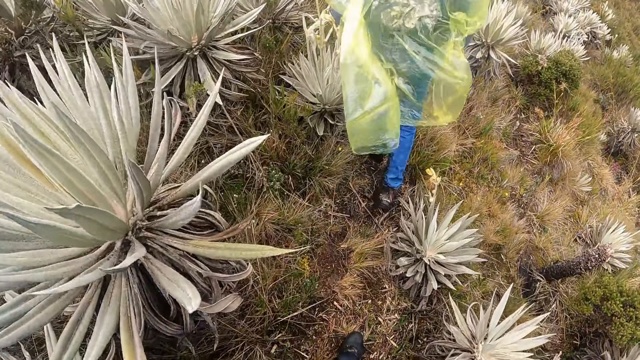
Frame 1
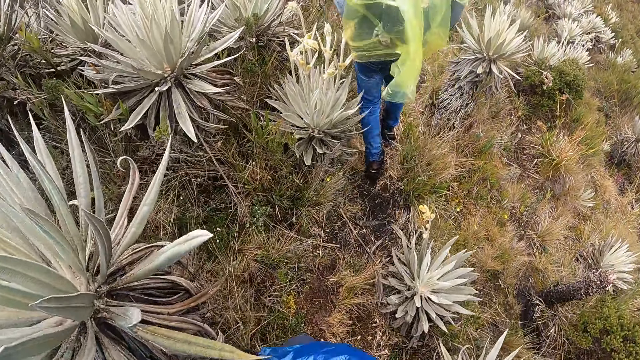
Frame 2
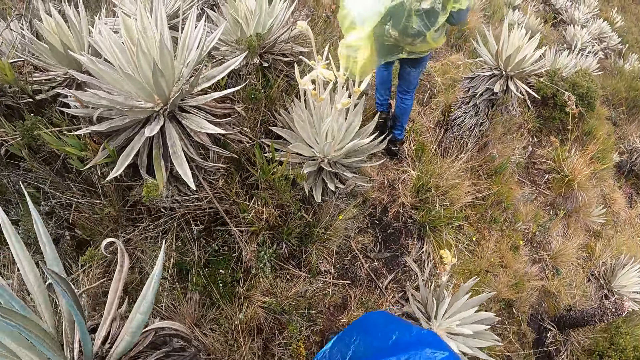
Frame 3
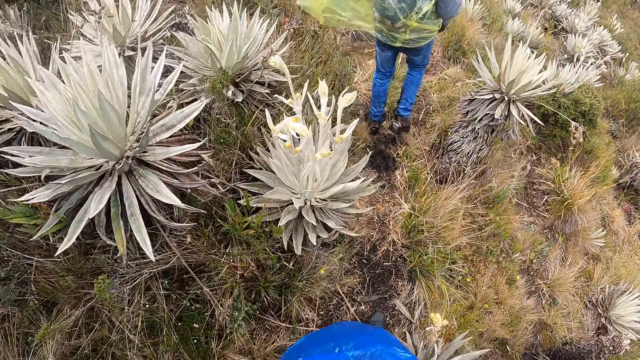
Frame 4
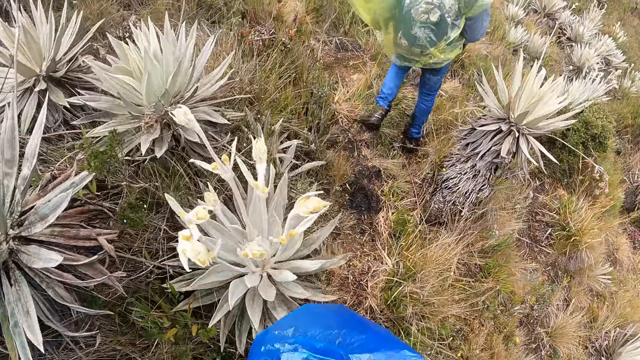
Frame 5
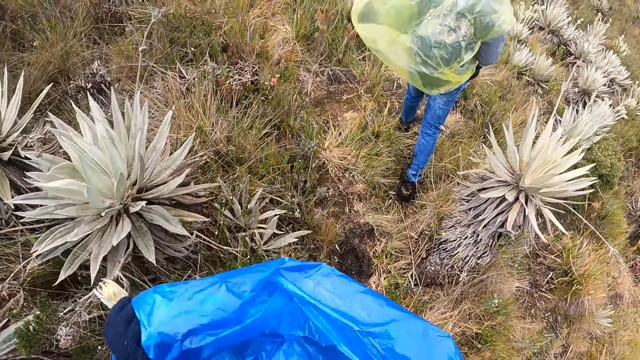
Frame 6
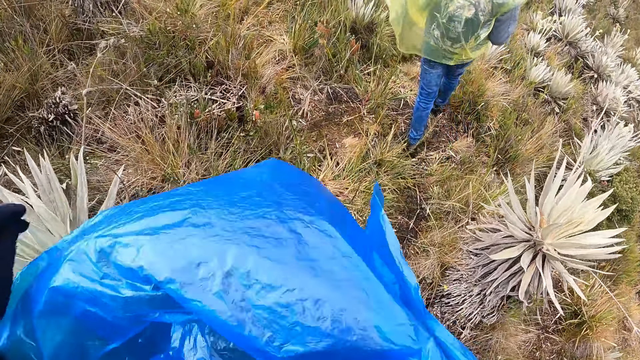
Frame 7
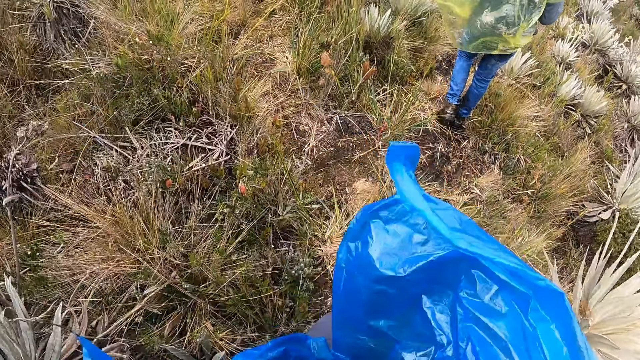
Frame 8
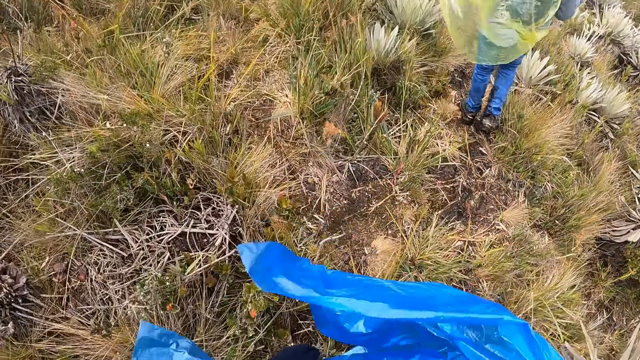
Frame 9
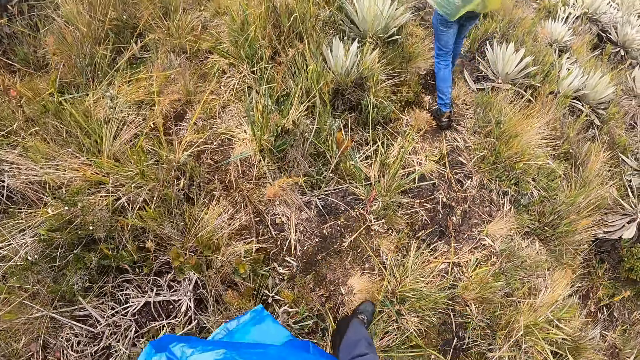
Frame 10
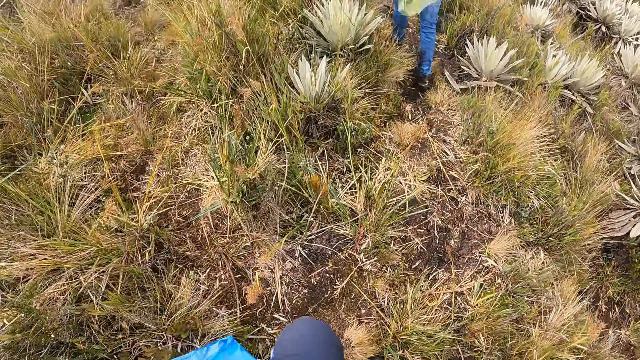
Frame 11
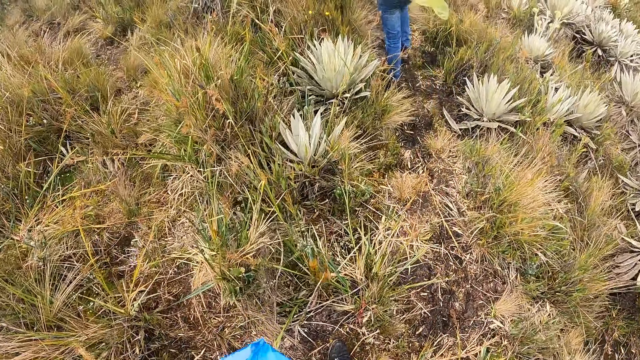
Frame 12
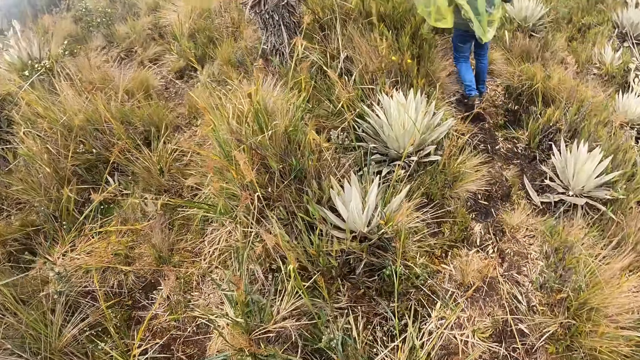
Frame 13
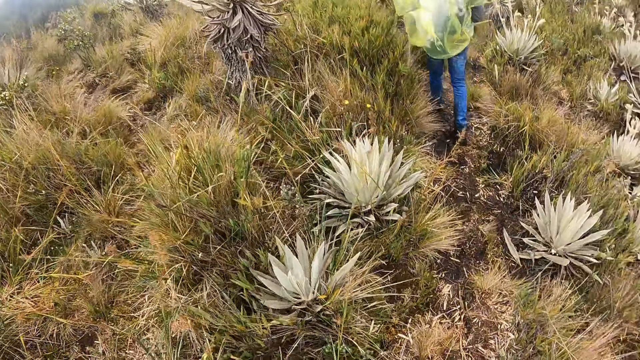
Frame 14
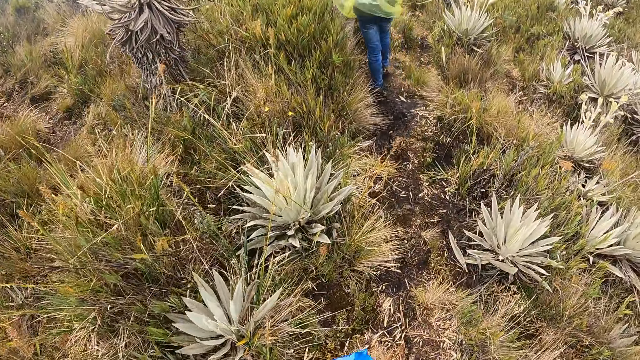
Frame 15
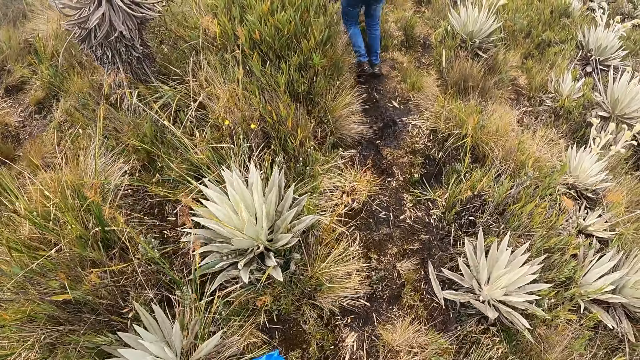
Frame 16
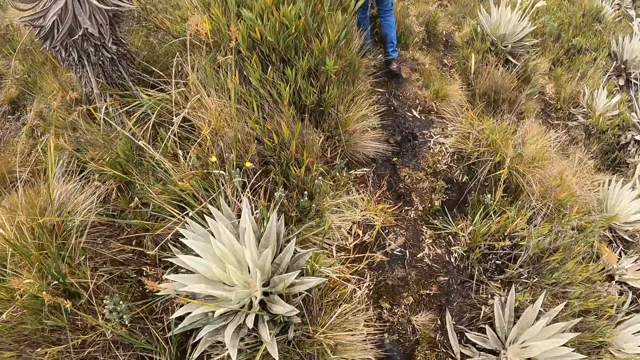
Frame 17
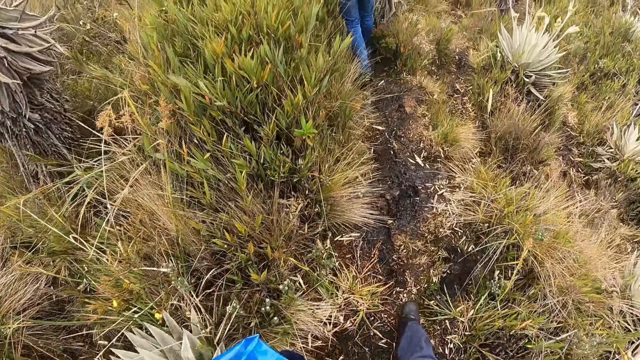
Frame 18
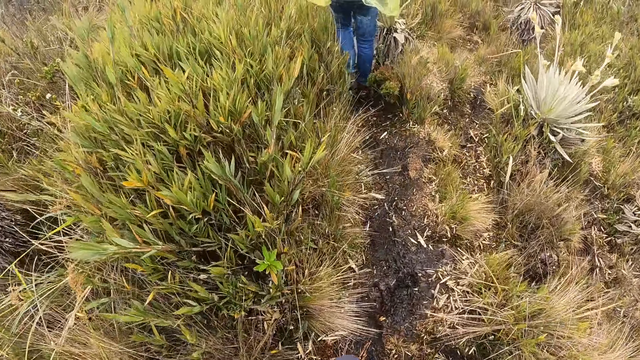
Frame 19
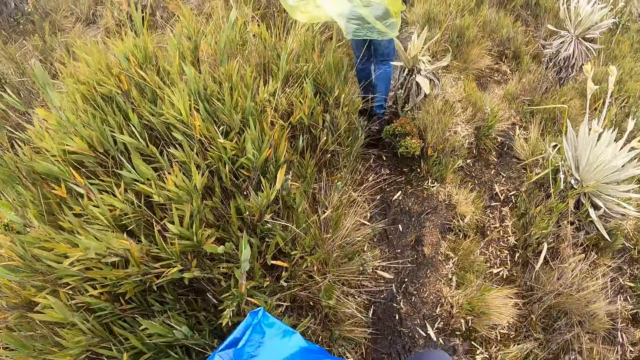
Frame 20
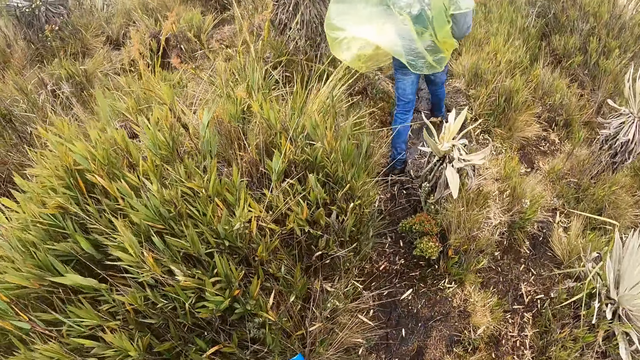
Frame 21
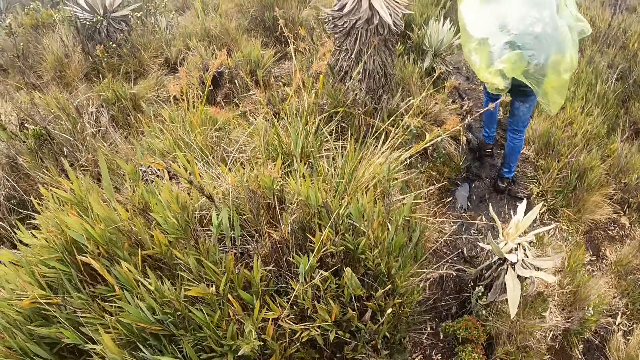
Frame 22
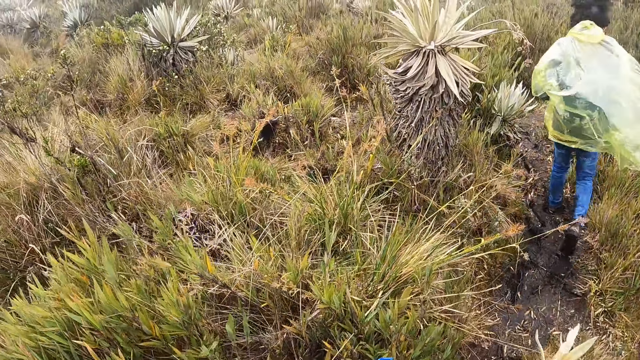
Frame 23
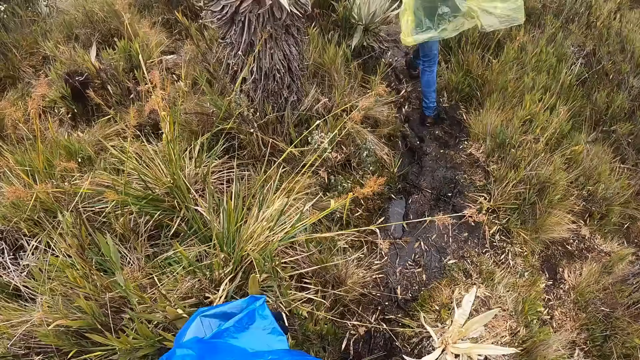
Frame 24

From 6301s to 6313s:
The camera wearer holds the paper. He pushes down a rain coat with his left hand.

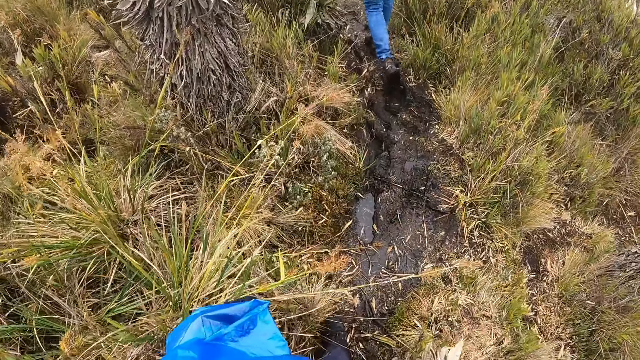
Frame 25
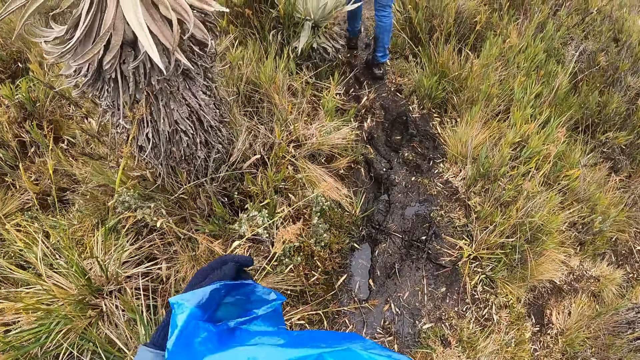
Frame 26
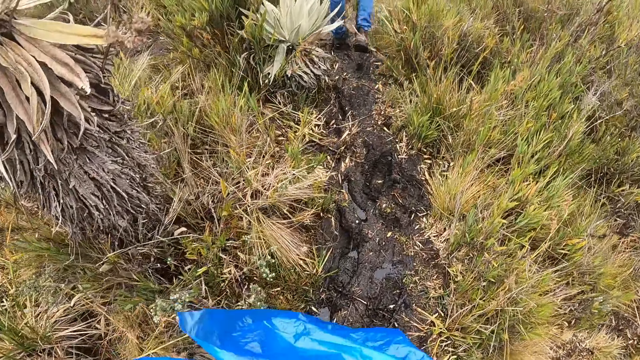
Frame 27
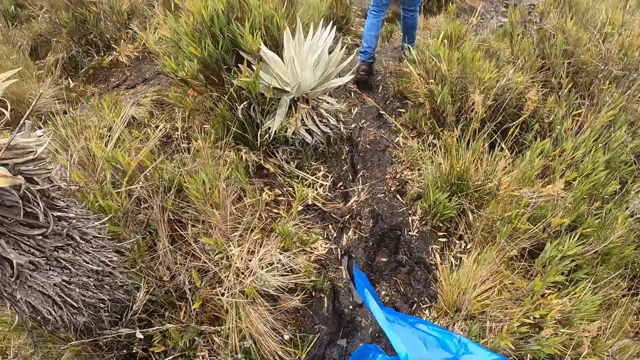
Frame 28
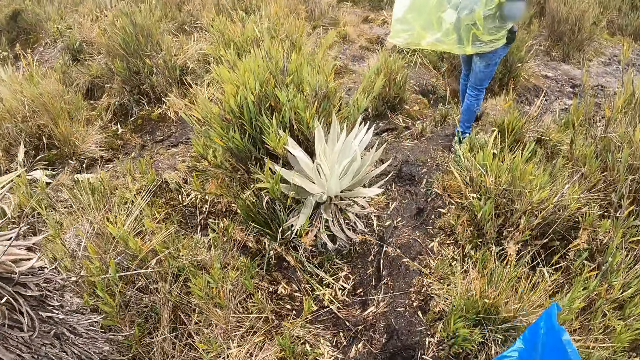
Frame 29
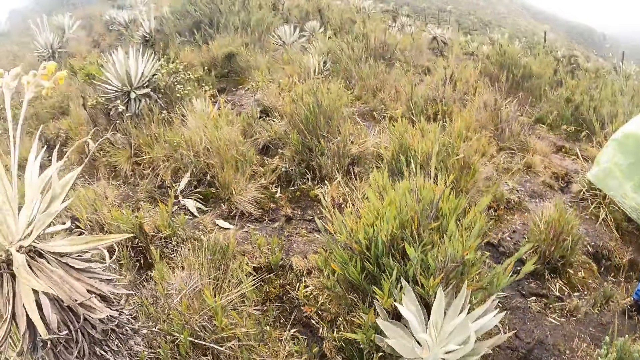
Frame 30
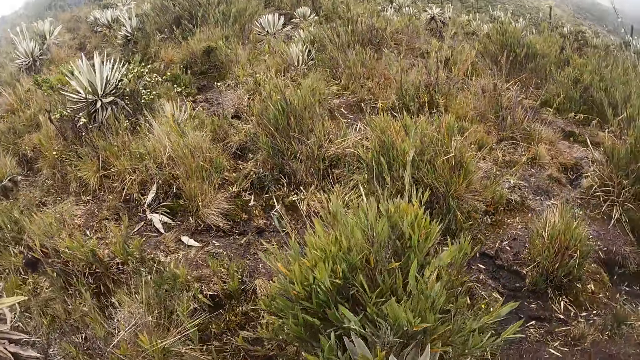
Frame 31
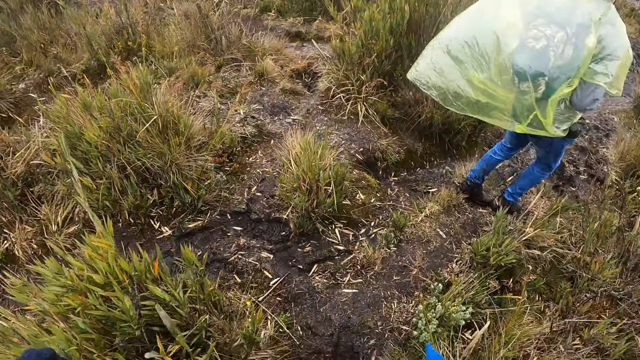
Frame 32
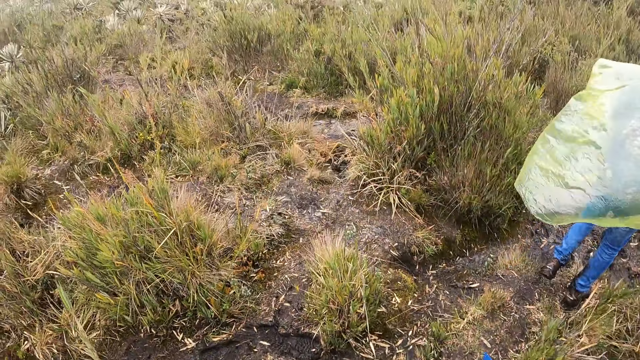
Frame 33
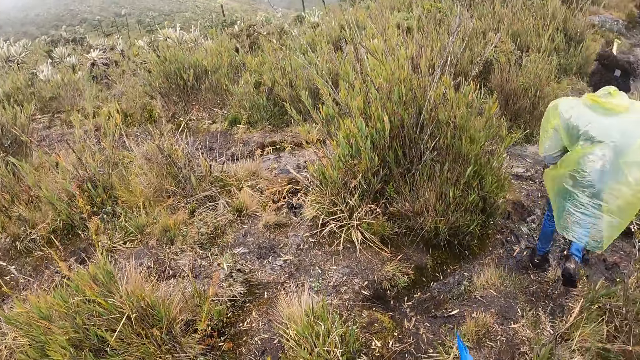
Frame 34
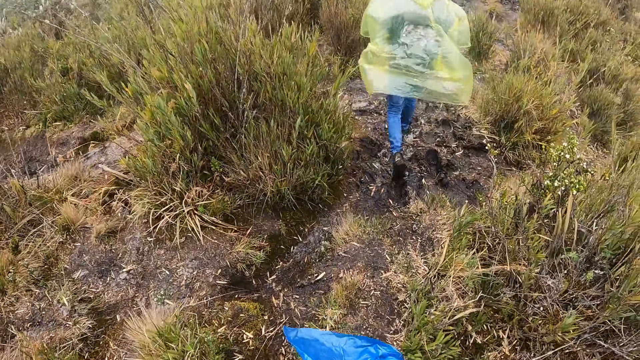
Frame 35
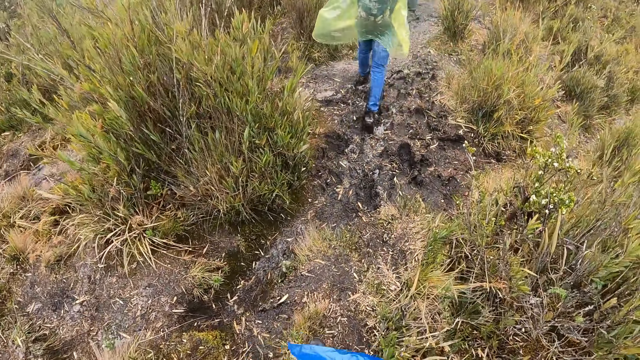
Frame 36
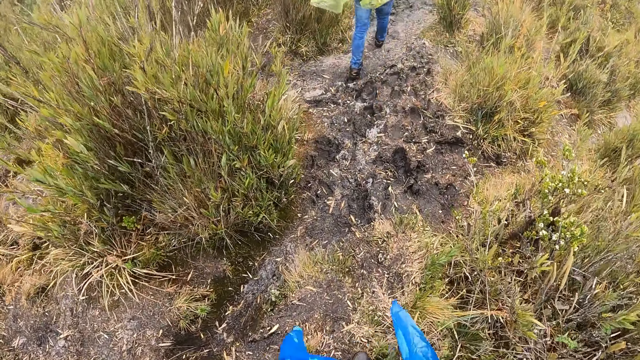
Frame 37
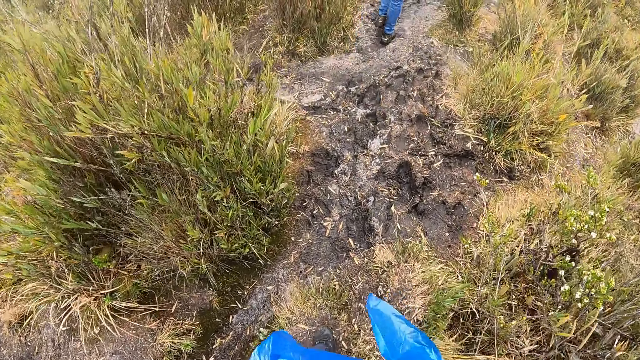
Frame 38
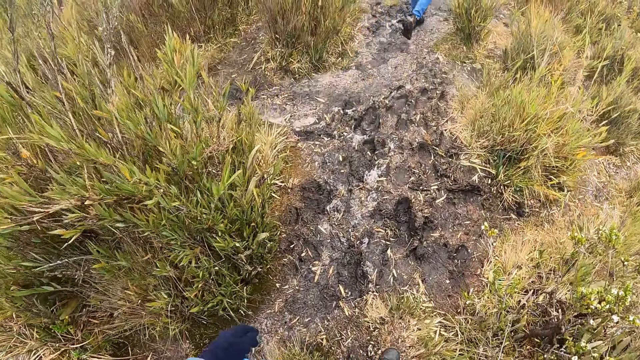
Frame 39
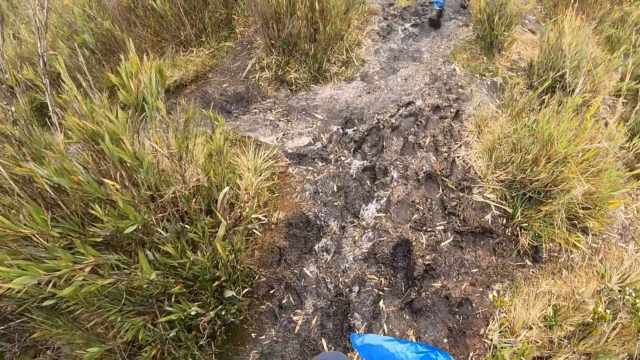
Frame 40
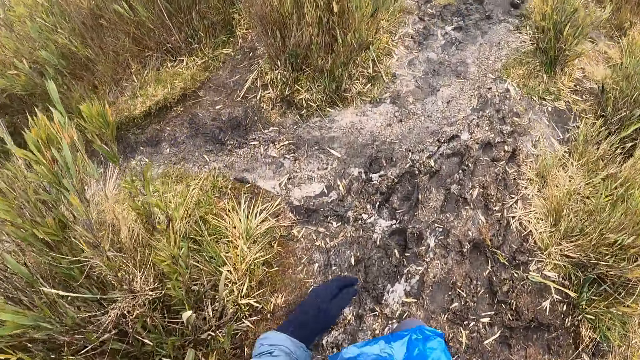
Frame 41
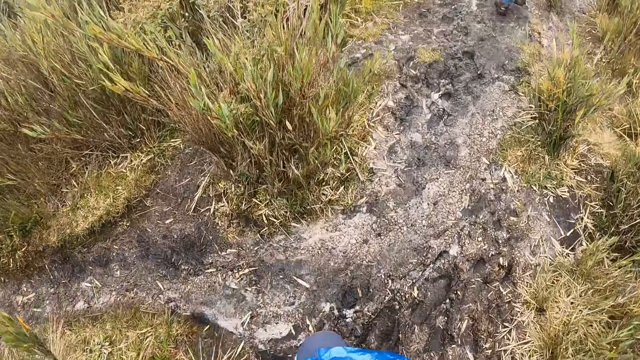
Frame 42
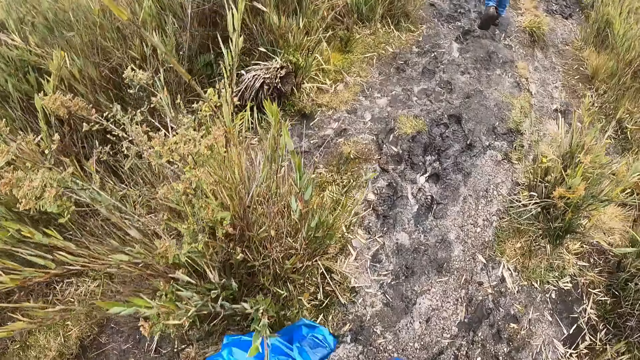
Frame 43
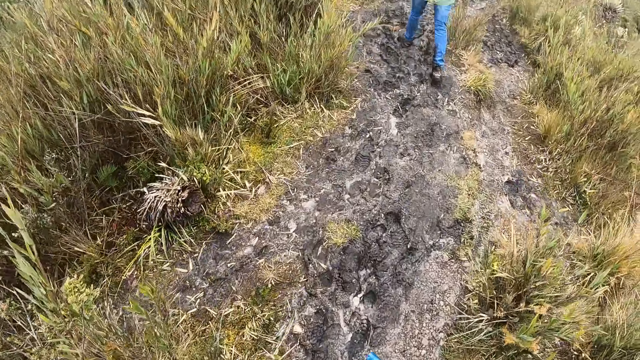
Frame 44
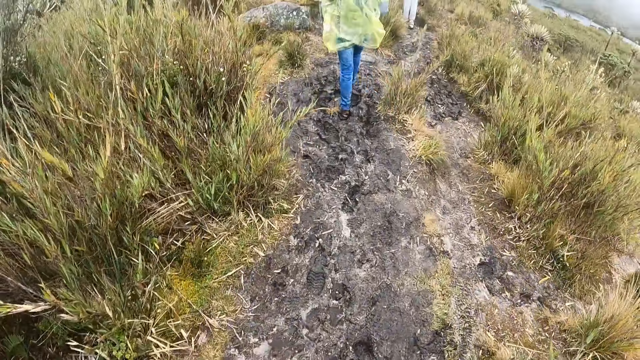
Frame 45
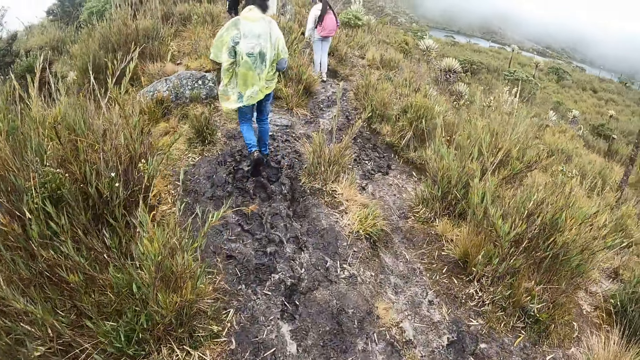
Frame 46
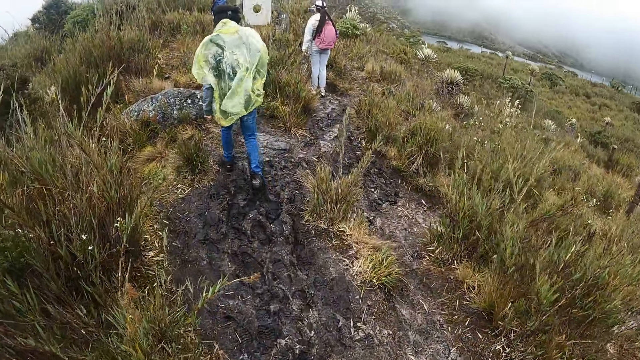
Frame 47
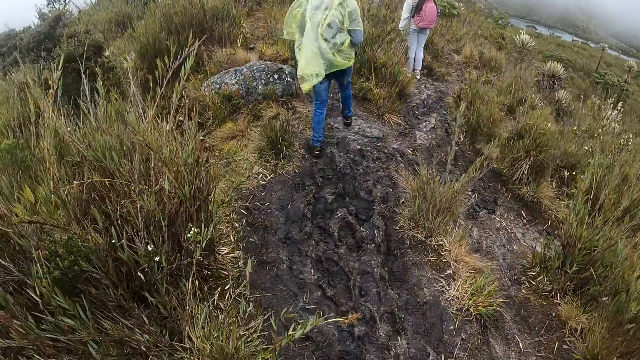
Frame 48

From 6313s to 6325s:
A person stands in the shrub.
